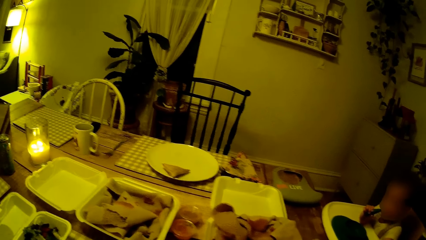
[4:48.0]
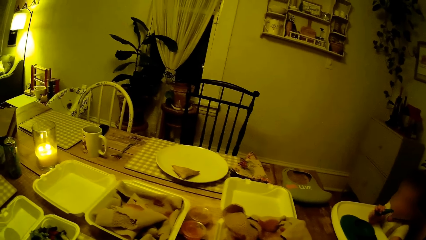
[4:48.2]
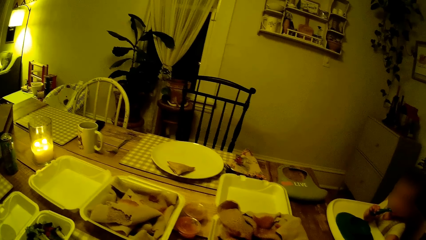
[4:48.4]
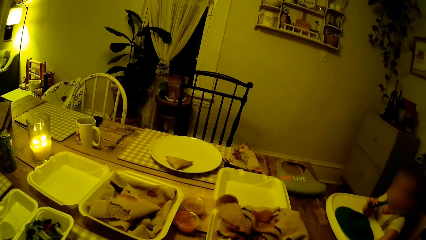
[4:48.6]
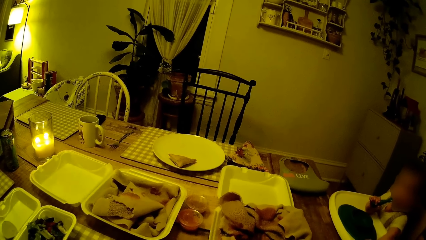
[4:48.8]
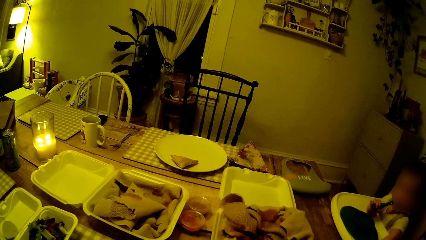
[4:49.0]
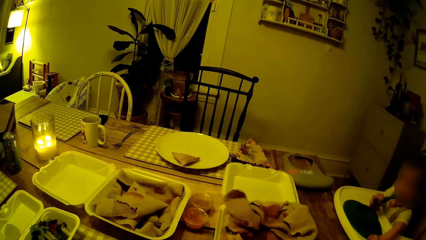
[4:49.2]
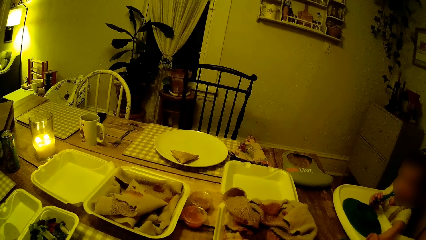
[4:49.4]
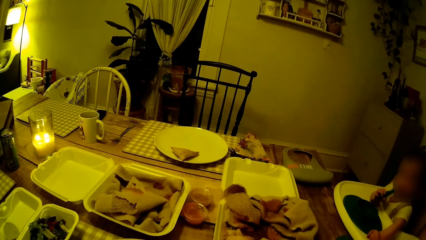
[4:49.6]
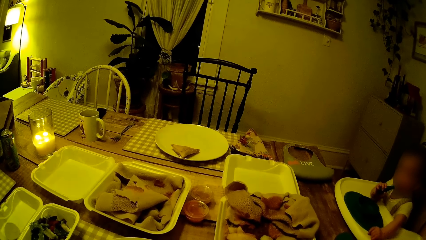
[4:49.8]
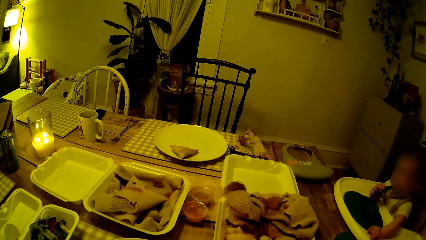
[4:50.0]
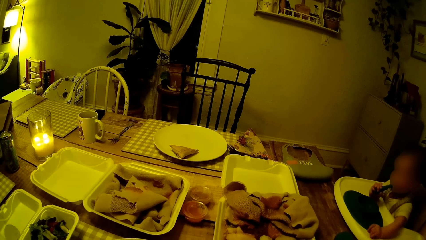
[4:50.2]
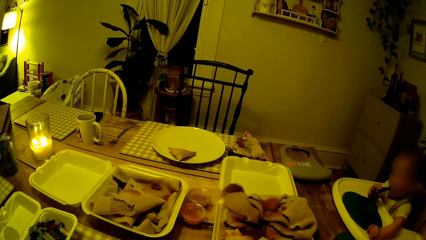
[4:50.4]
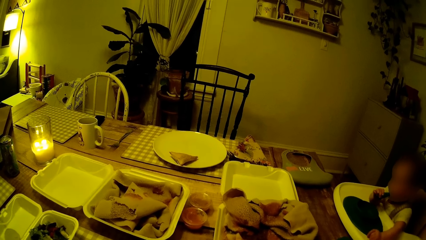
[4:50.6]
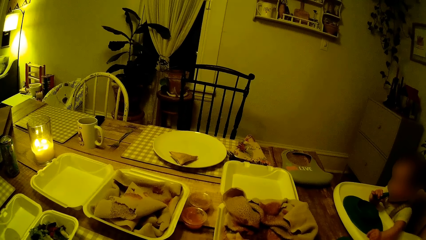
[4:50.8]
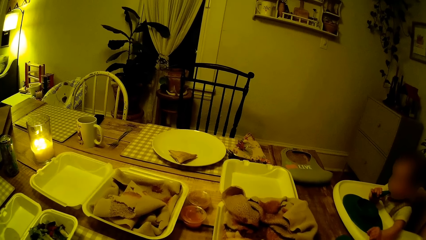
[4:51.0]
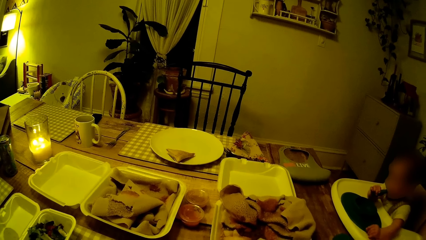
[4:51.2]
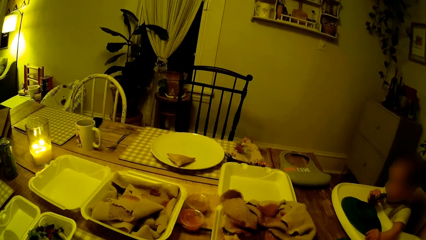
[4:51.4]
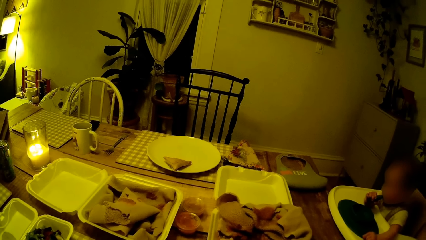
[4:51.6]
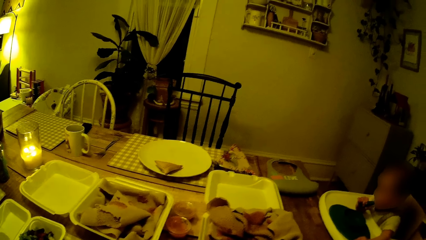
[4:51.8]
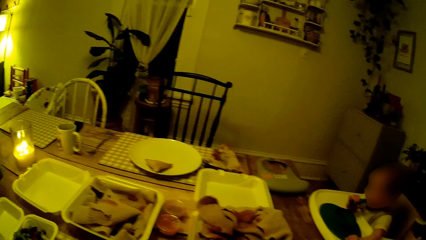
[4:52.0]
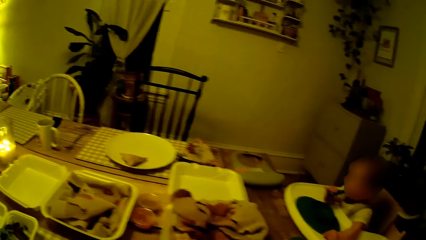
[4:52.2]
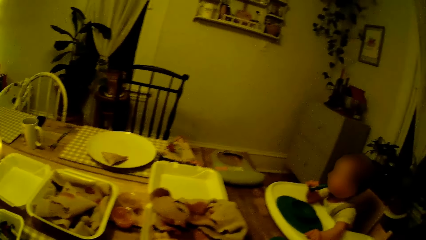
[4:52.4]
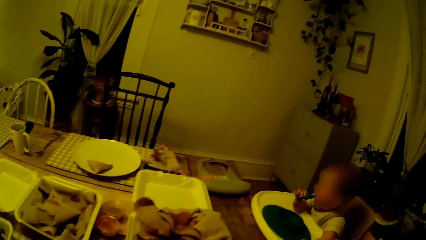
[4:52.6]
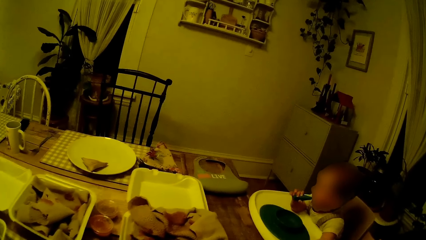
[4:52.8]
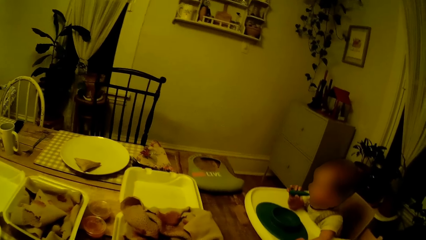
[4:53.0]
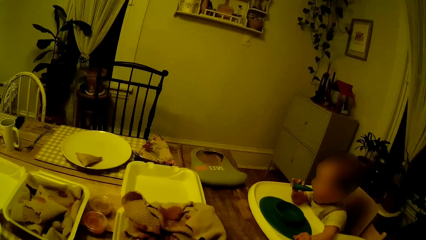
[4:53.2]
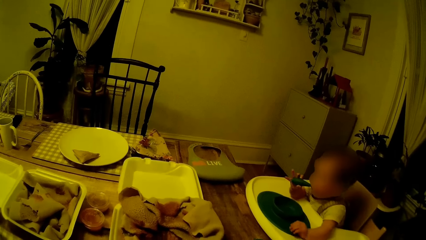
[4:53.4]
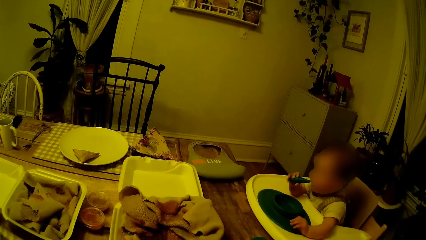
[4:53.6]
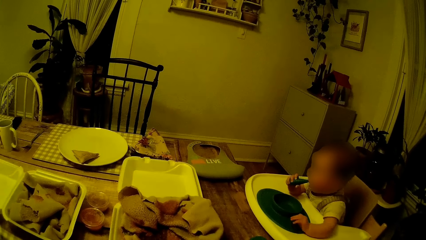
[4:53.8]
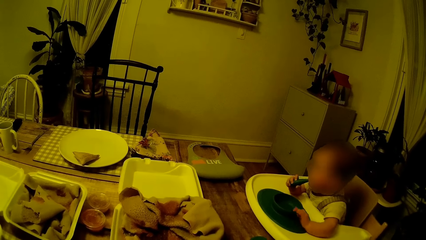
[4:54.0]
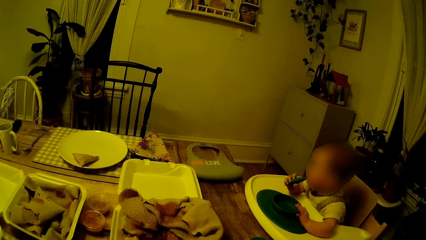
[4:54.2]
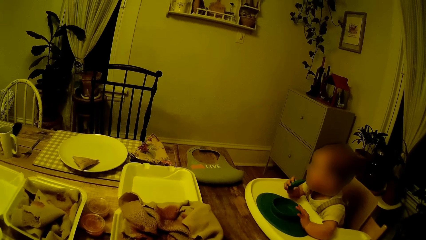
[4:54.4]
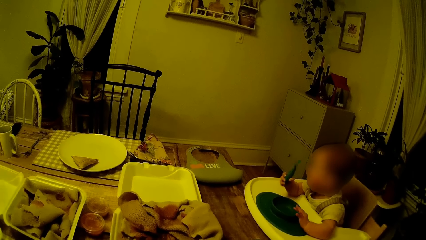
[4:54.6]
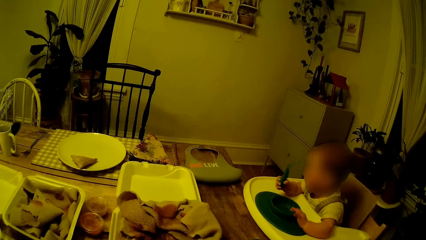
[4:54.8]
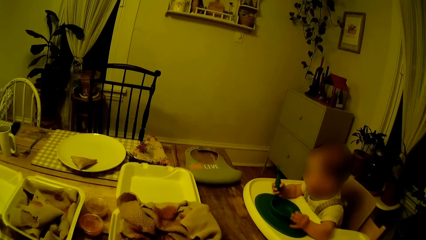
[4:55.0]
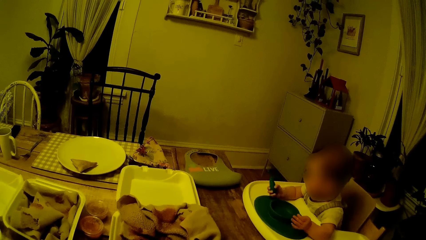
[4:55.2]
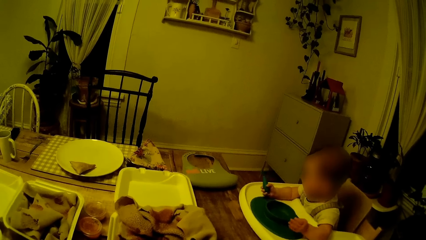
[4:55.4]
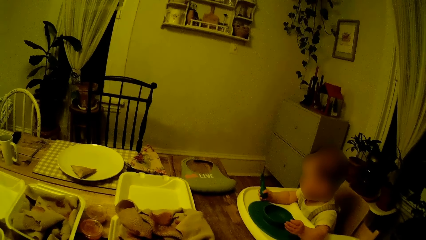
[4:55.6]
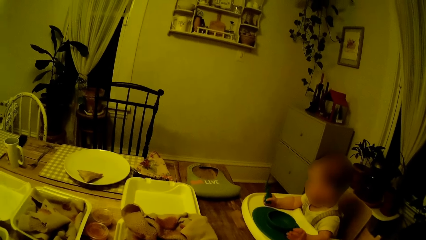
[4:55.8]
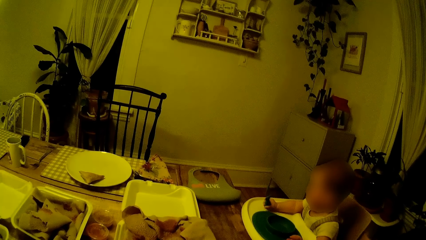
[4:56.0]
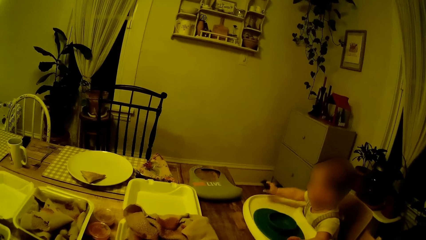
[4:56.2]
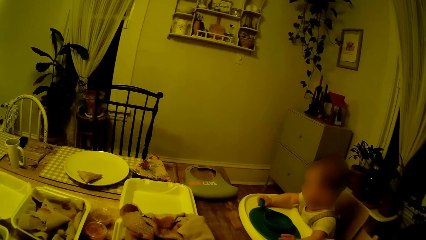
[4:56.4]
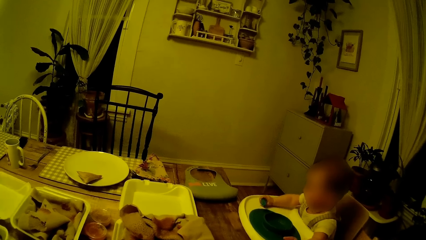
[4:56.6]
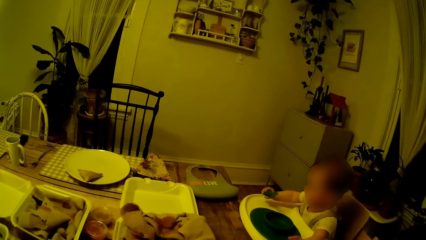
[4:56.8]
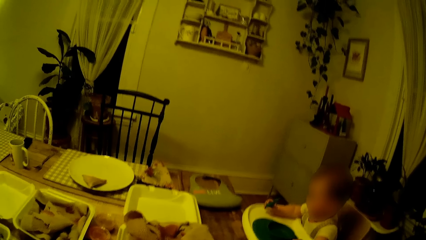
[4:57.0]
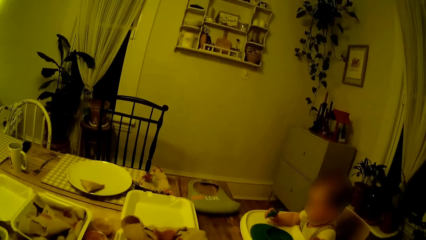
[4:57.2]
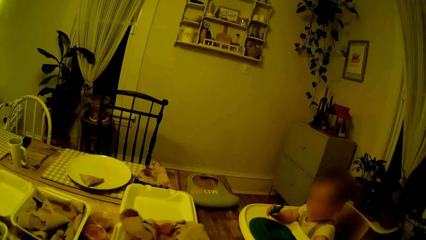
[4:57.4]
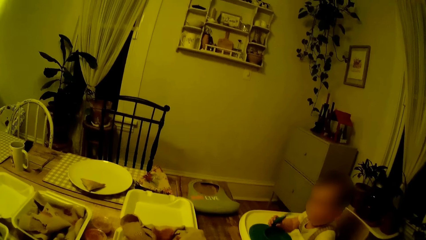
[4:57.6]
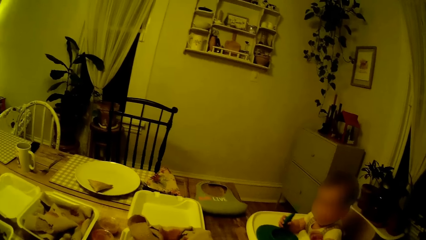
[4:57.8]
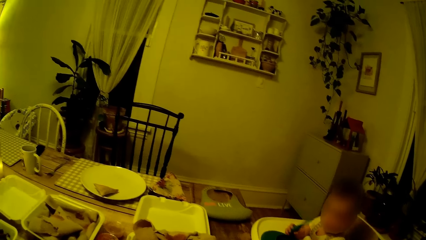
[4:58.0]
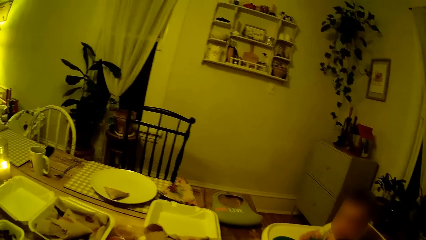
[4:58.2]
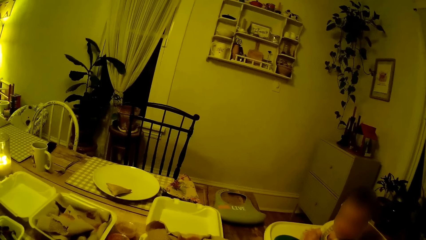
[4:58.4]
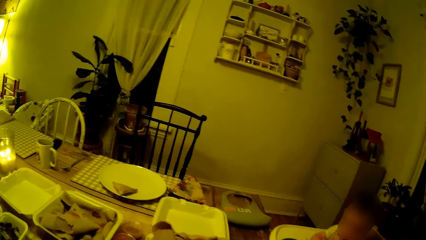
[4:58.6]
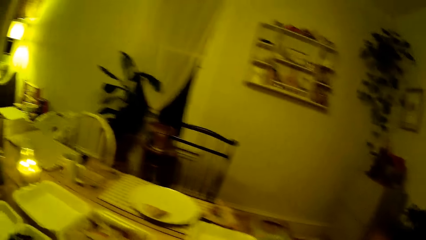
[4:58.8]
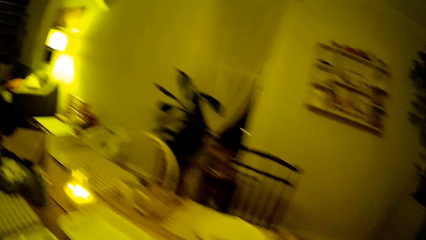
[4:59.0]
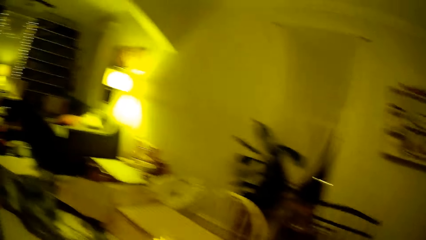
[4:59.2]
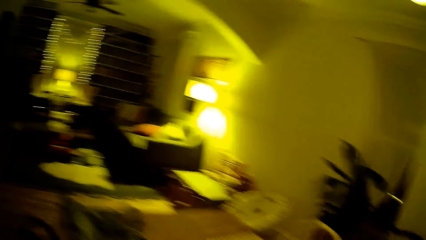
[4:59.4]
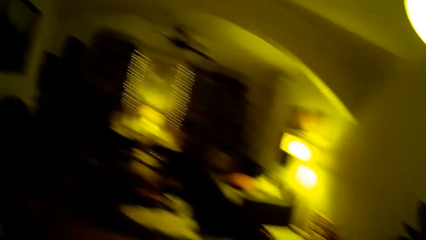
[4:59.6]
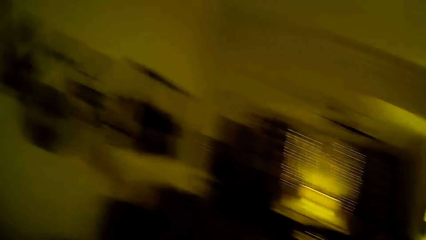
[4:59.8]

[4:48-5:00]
The camera wearer stands near the table. The baby removes the spoon from his mouth with his right hand. He hits the spoon in his right hand on a baby walker.

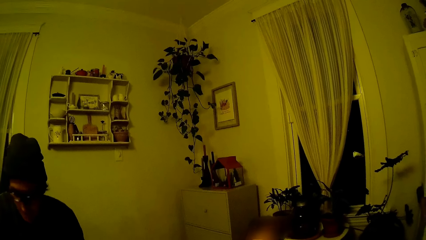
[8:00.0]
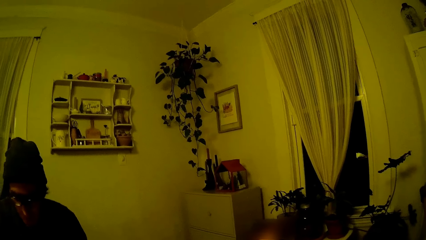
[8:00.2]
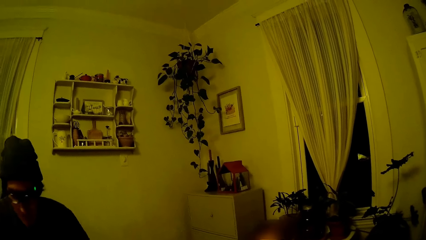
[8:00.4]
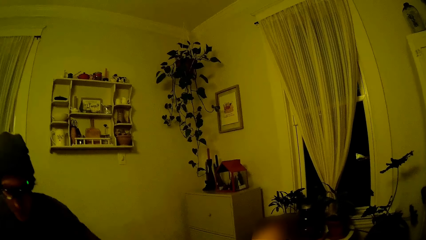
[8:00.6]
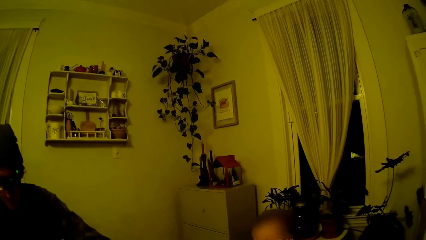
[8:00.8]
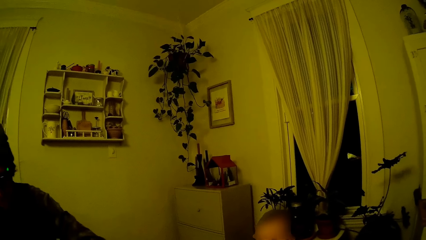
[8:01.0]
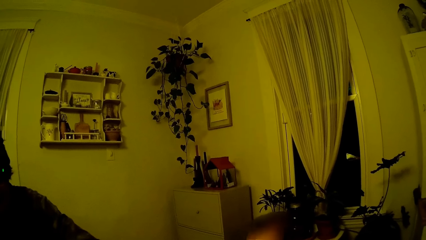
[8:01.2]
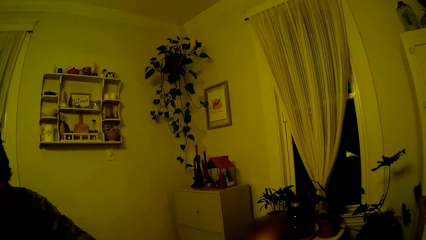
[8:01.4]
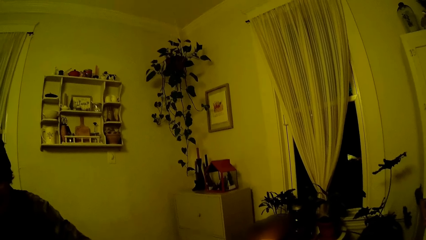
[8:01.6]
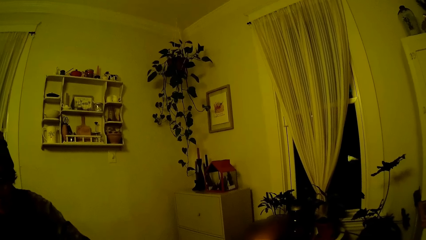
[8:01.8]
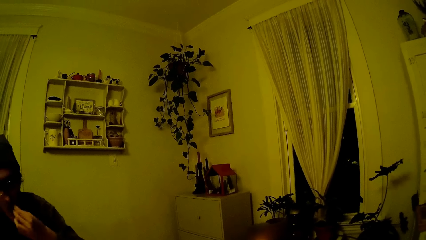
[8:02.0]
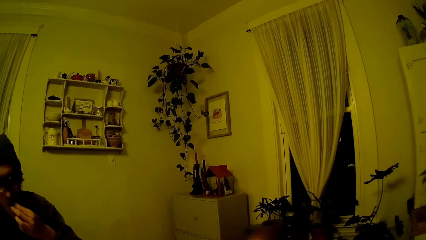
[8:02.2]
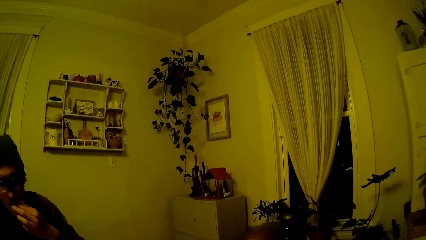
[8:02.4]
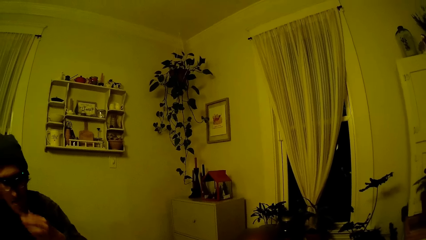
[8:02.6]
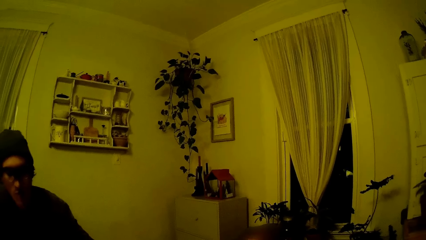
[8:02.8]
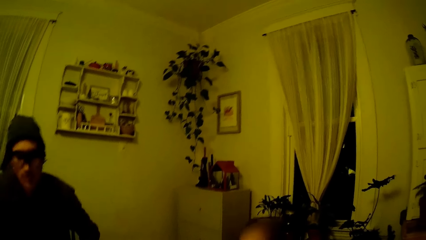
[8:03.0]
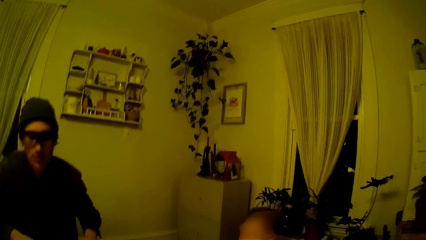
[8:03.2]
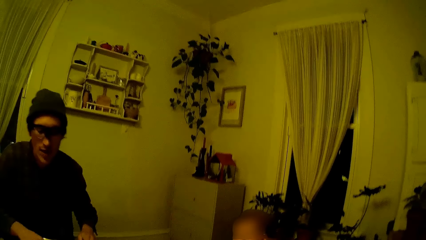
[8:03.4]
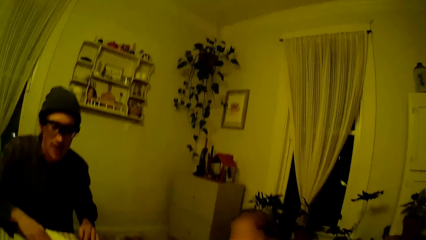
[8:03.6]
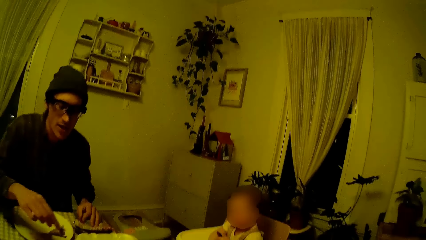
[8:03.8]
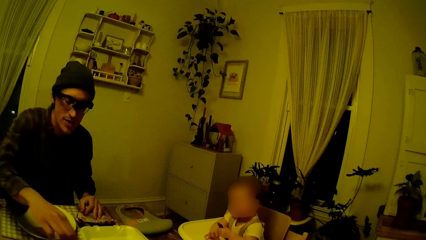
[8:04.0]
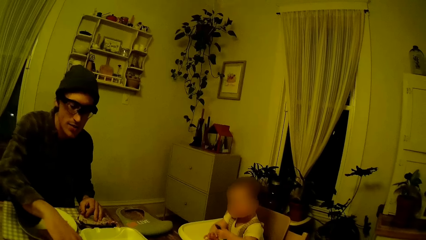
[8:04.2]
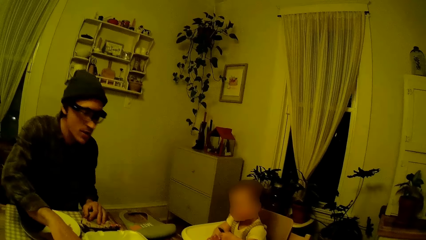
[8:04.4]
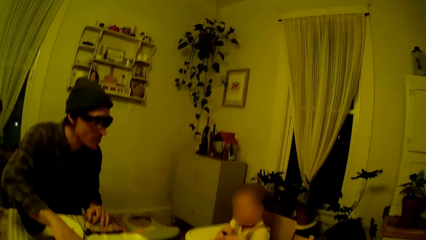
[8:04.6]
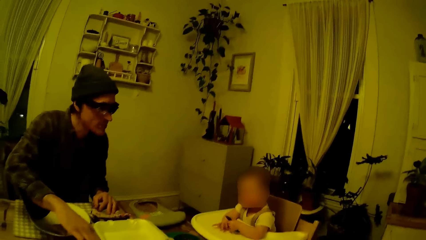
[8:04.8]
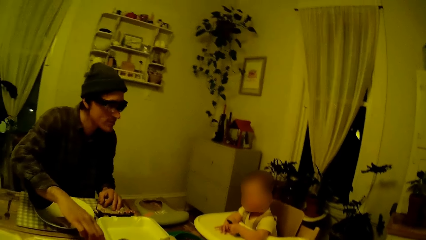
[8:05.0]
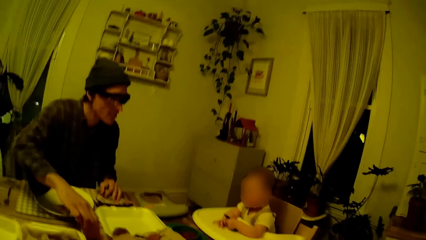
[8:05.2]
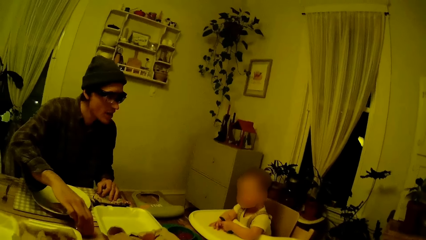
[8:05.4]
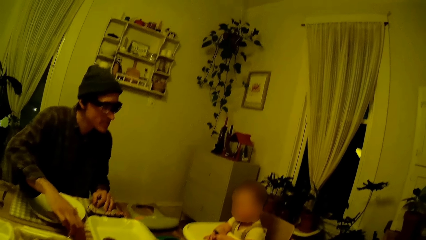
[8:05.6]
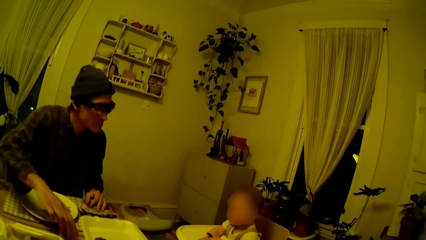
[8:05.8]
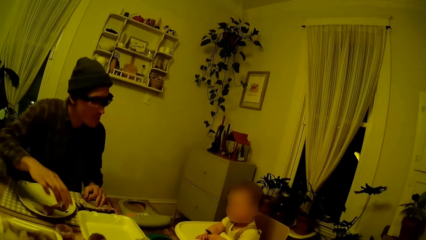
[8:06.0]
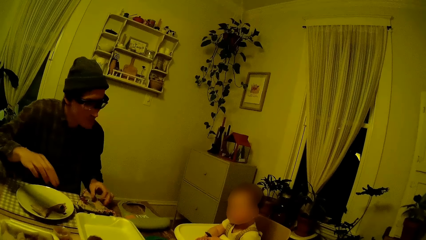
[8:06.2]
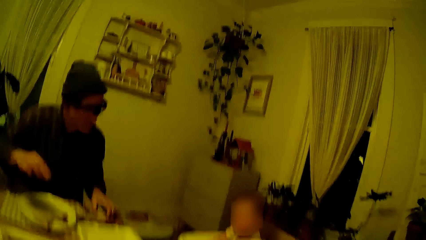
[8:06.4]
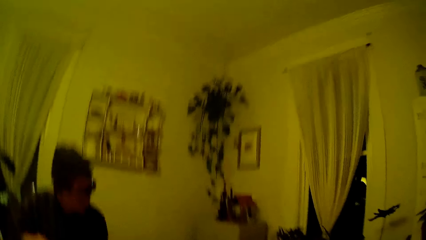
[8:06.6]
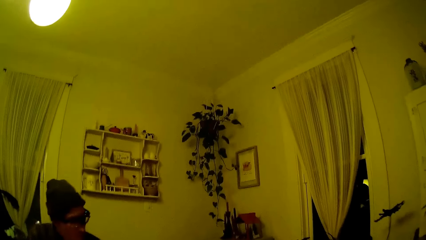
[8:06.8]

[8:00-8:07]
The man puts his left hand in his mouth. He moves a sauce on the dining table with his right hand. He picks up a table napkin with his left hand.
